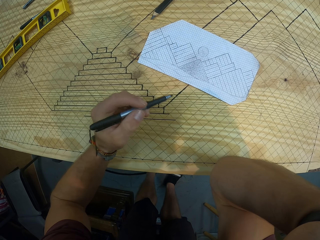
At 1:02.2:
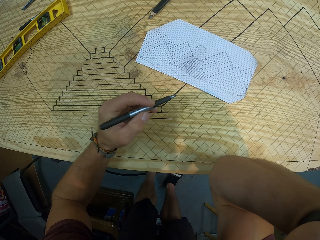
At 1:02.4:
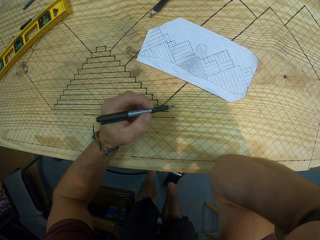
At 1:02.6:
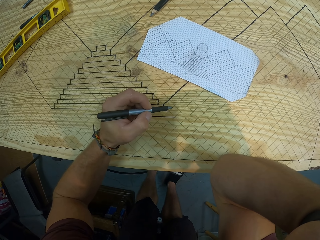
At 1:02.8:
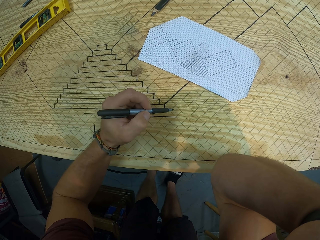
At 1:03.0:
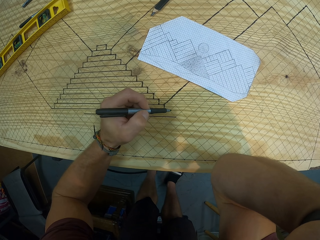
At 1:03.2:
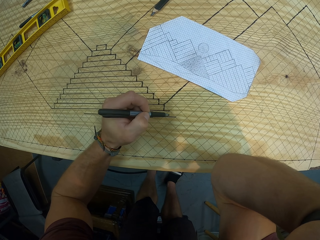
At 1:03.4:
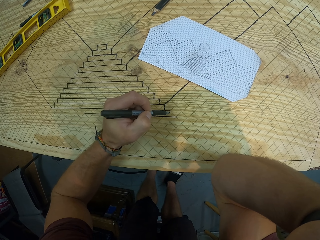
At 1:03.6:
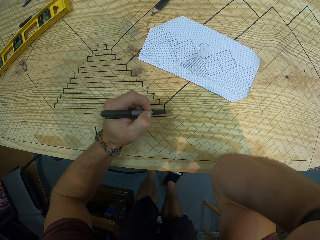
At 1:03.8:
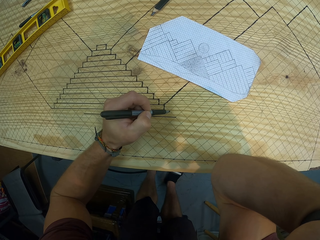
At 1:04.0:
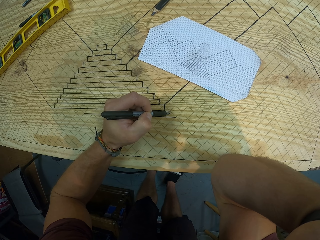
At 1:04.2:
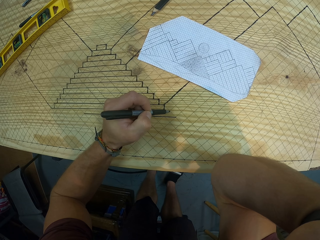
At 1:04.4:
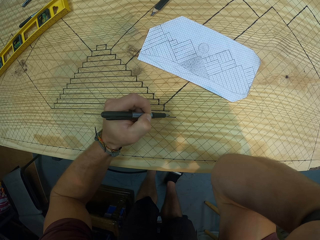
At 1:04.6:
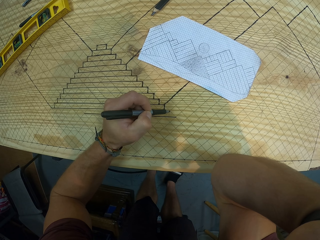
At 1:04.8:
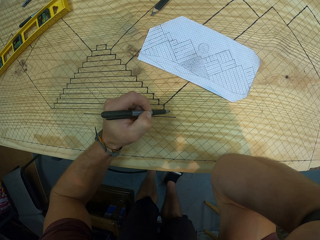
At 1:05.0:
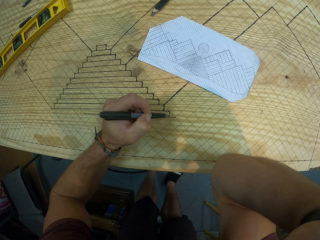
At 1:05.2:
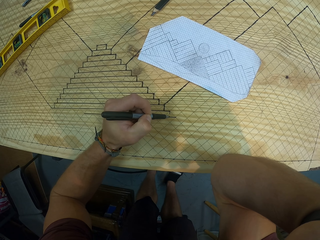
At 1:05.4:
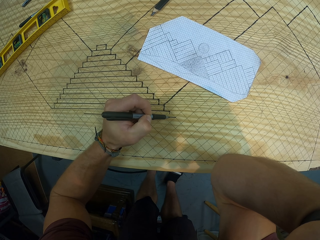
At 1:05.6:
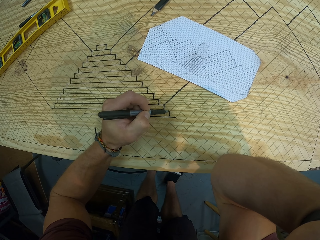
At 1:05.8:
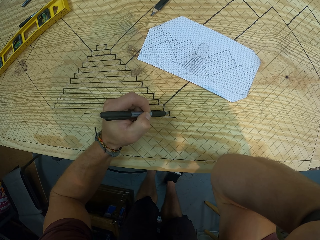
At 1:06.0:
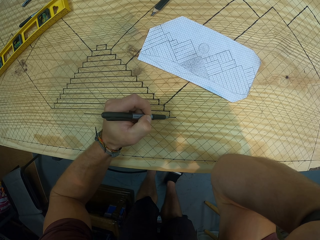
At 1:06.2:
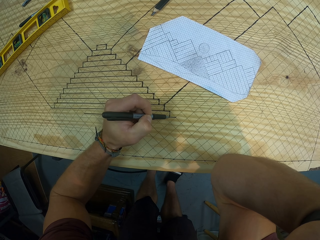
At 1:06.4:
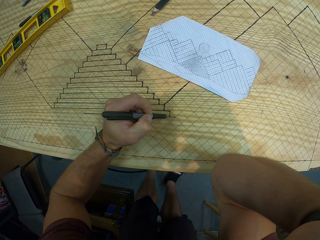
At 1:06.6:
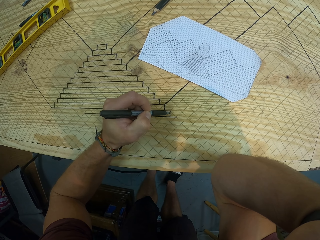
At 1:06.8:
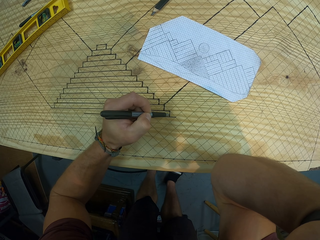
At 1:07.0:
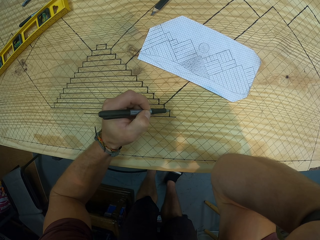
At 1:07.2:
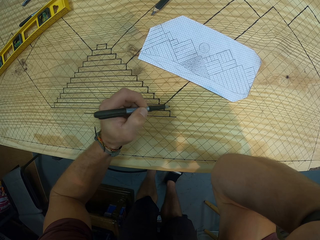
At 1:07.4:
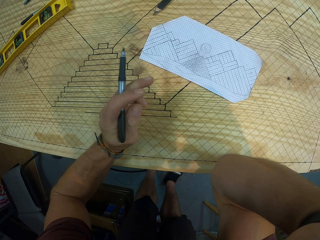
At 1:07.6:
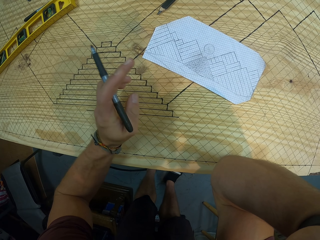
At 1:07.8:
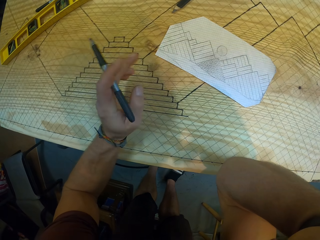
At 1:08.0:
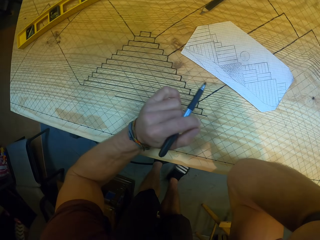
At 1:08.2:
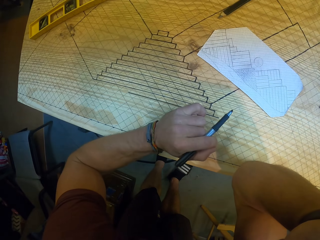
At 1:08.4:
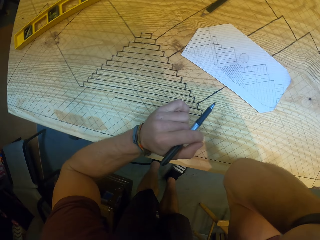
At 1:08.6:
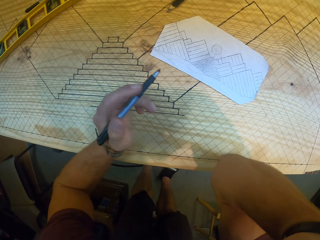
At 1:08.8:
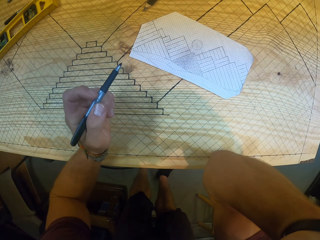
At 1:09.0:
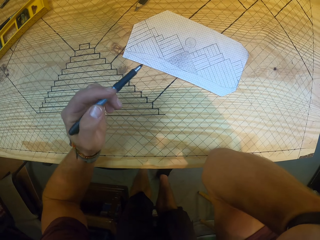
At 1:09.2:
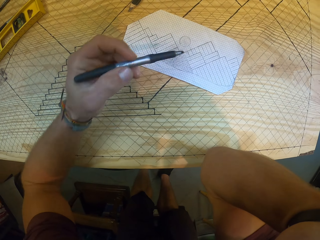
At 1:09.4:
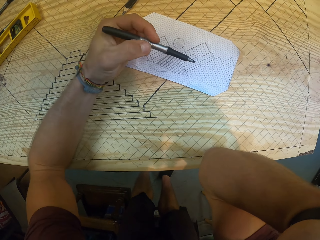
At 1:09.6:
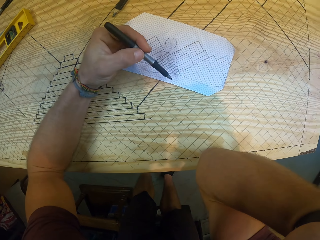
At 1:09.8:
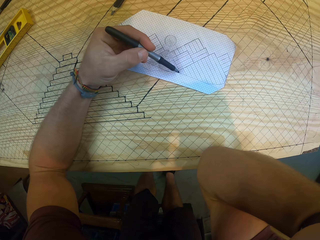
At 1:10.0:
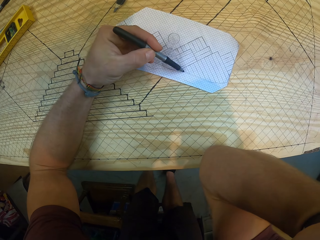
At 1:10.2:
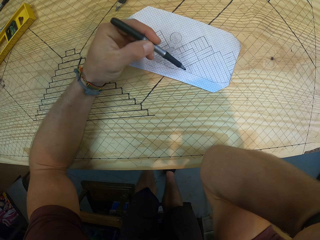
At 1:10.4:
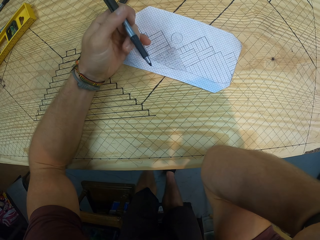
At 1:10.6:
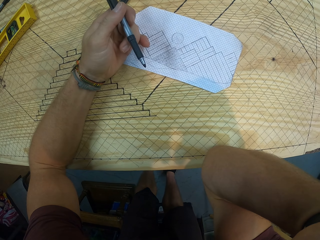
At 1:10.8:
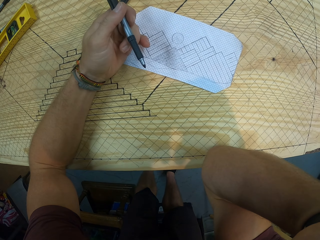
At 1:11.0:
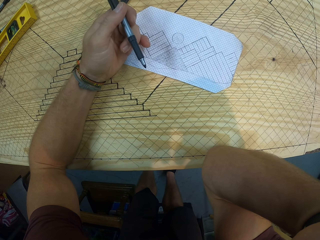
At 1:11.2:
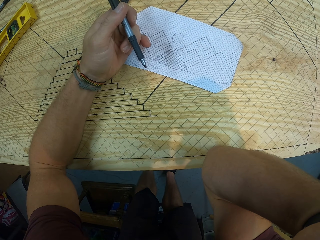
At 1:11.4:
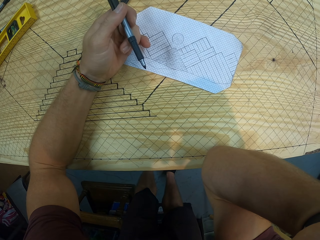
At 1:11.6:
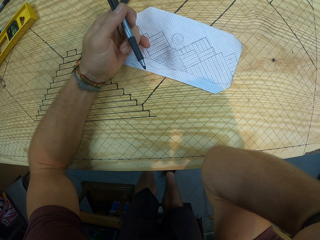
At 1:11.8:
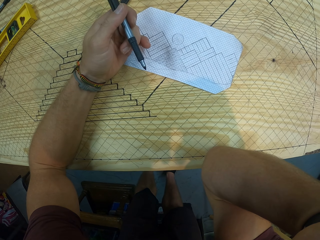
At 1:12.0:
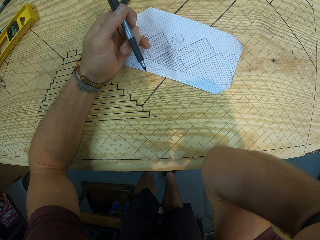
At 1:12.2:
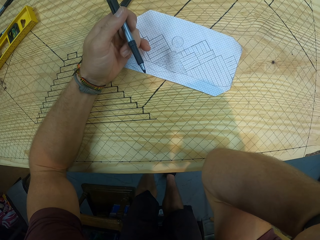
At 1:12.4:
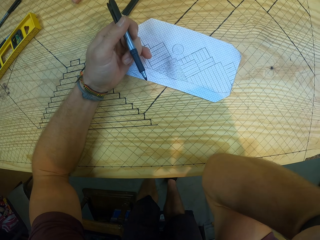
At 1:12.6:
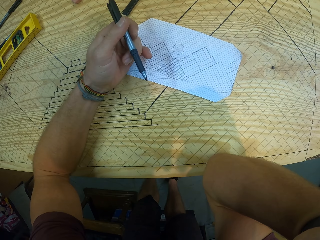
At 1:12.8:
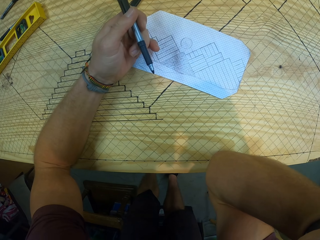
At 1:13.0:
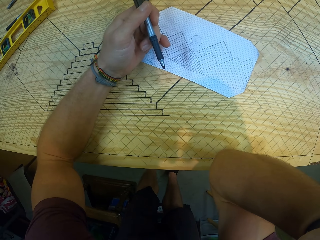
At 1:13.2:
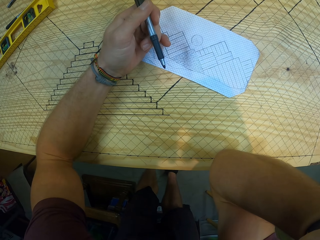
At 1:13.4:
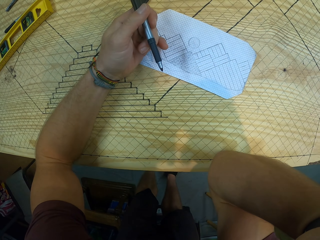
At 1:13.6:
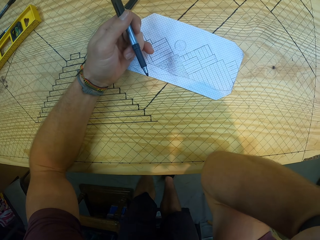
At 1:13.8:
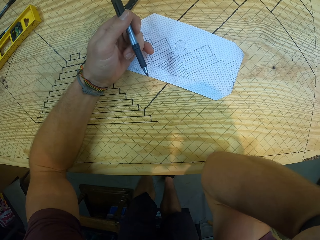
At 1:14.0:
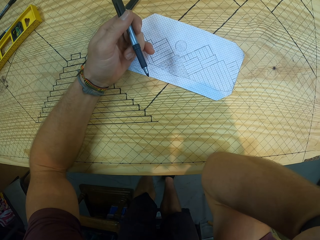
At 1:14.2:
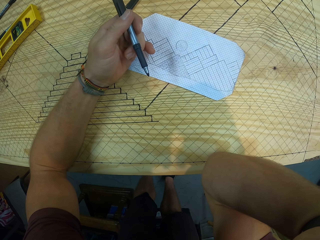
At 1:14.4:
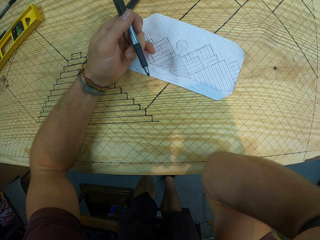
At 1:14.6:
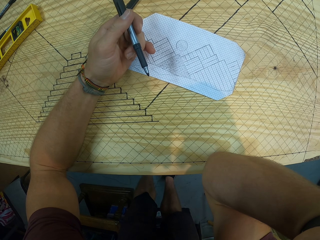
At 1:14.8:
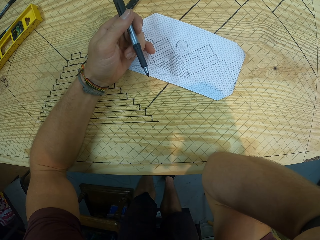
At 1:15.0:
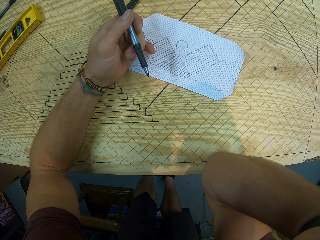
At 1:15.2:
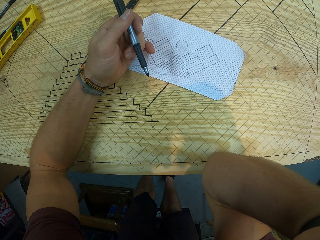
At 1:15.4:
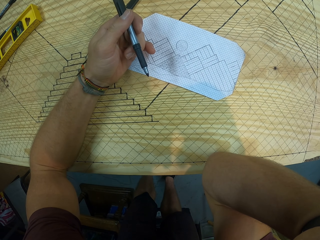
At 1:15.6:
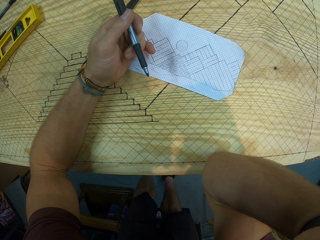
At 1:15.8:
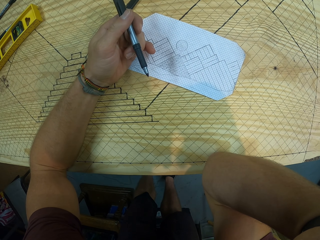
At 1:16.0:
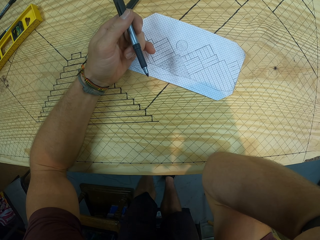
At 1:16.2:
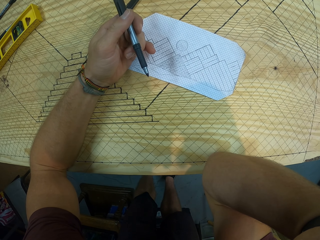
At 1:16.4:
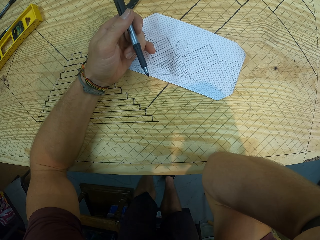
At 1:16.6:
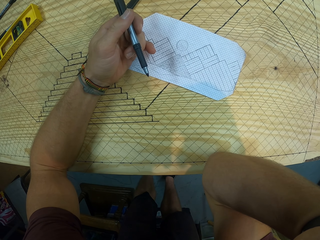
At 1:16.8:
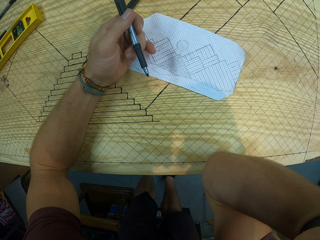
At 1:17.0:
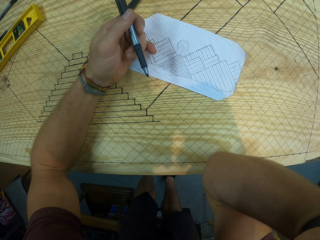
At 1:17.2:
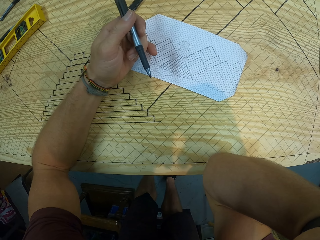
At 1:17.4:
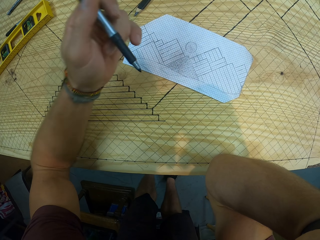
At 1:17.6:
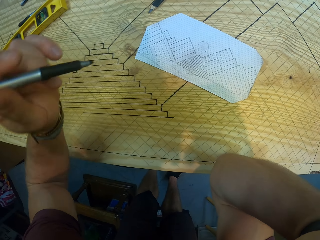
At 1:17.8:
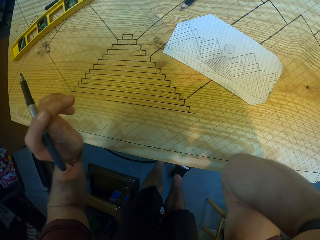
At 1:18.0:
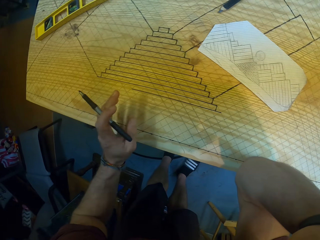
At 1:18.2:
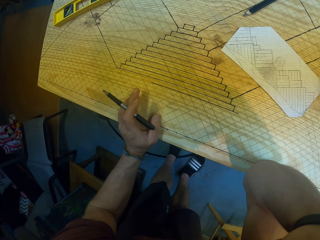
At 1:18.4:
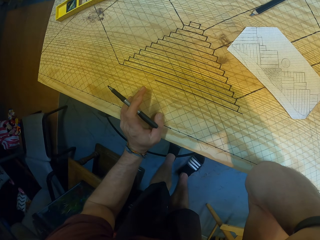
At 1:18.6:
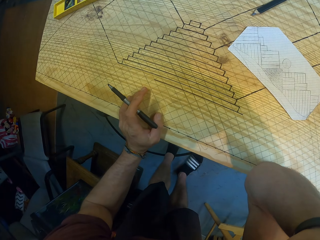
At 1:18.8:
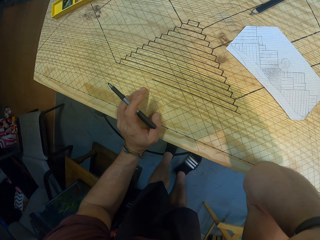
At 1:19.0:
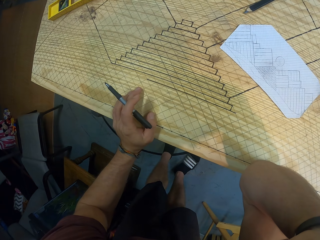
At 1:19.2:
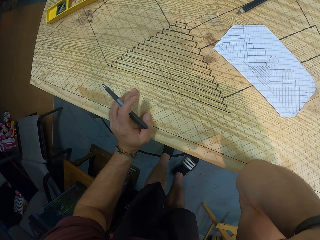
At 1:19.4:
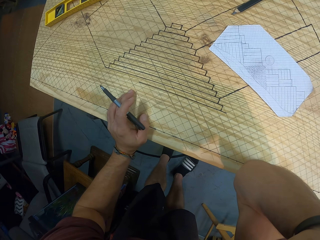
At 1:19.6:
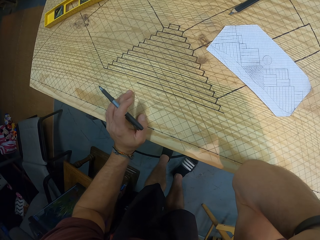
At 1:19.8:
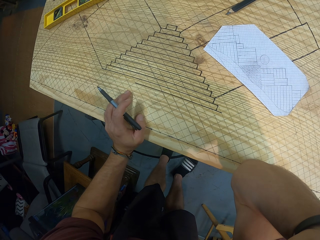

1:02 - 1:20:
The camera wearer points at the paper with the pen. He puts his hand at the edge of the board.

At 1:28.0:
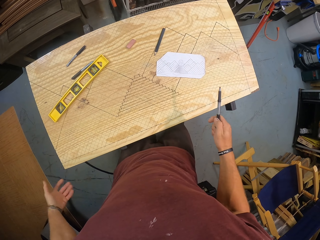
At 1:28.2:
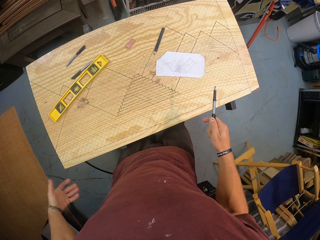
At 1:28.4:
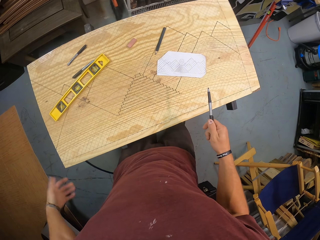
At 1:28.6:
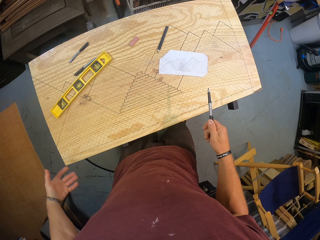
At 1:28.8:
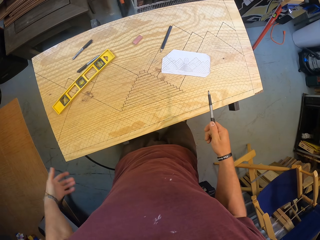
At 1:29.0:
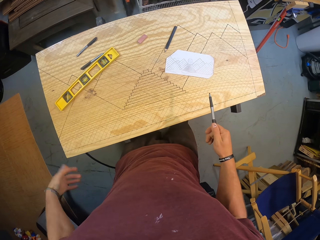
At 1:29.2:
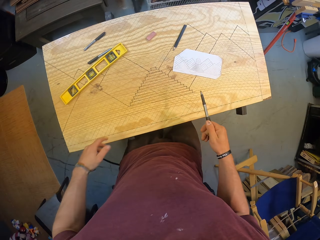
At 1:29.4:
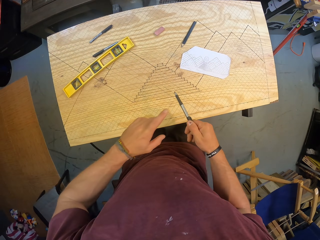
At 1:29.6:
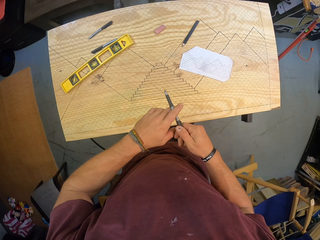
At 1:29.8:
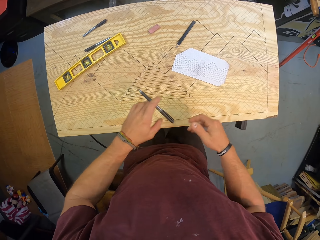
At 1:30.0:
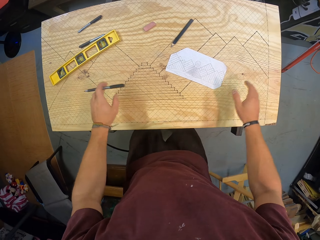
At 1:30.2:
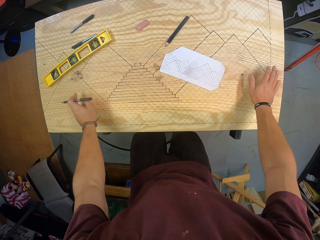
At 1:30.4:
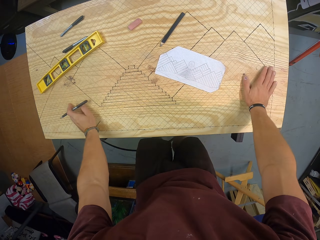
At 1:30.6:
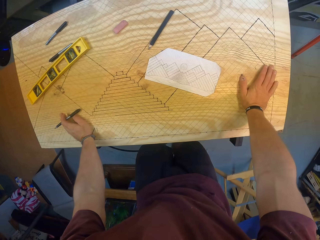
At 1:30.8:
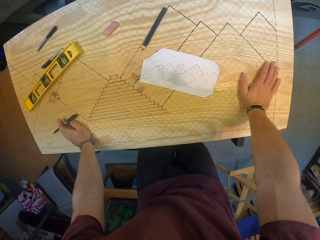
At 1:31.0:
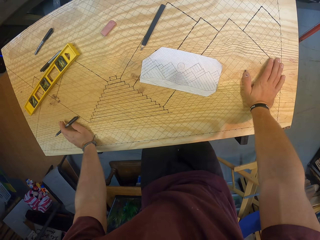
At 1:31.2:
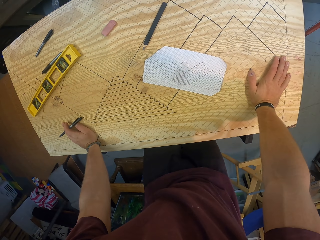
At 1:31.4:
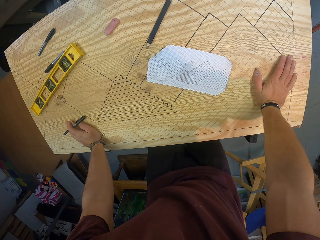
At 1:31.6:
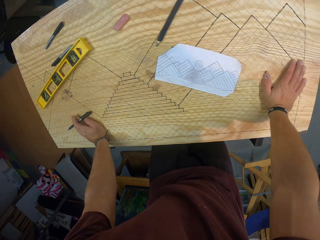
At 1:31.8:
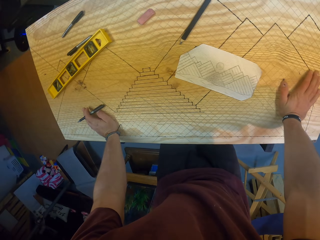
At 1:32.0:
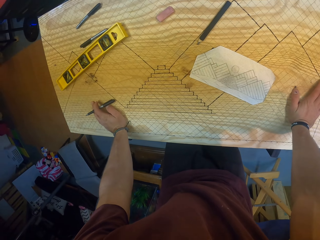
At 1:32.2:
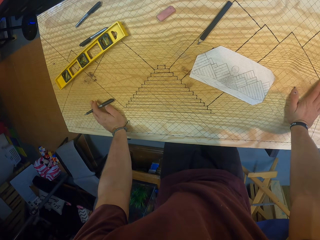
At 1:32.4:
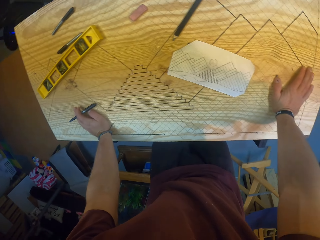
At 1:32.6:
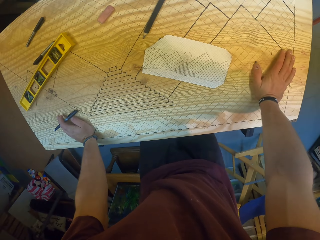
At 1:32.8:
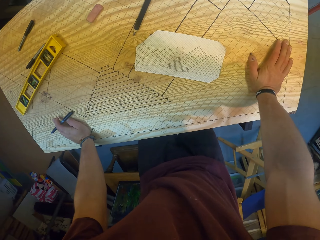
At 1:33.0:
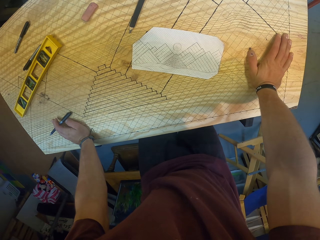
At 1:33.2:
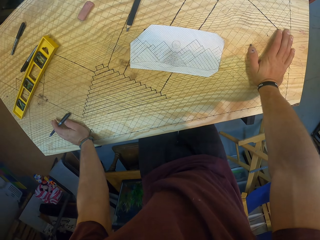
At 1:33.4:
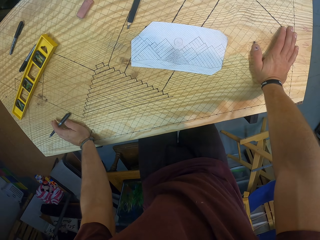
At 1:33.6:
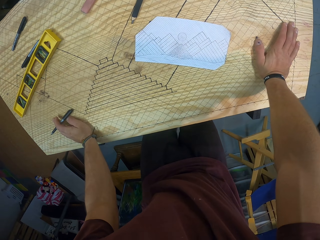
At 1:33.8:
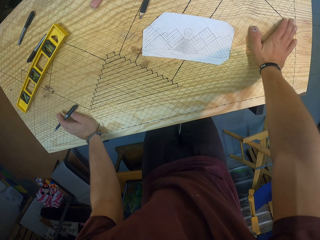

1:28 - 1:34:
The camera wearer passes the pen from his right hand to his left hand. He places both hands on the board.
